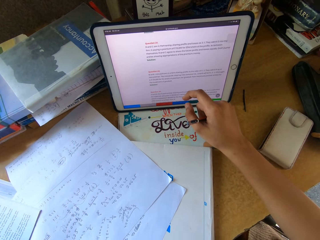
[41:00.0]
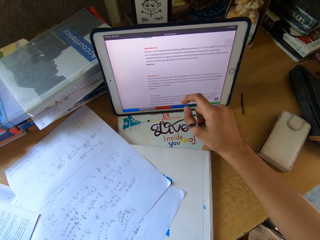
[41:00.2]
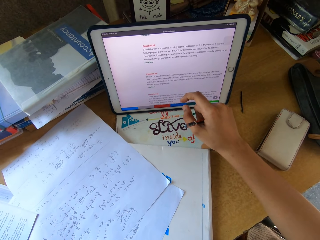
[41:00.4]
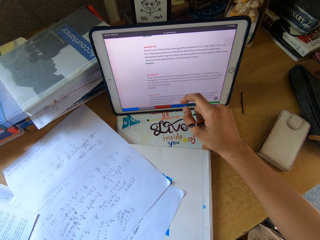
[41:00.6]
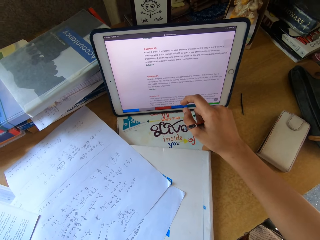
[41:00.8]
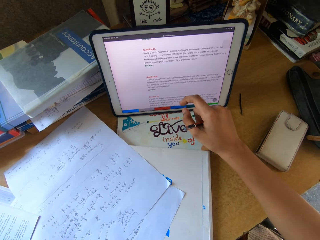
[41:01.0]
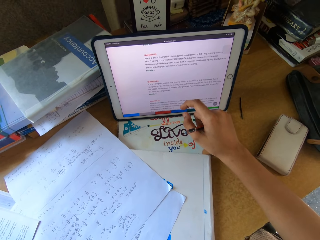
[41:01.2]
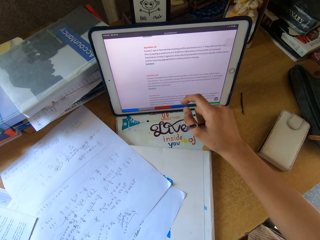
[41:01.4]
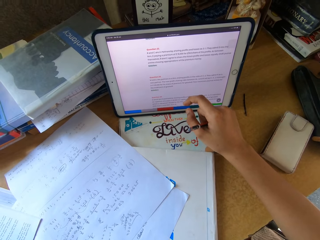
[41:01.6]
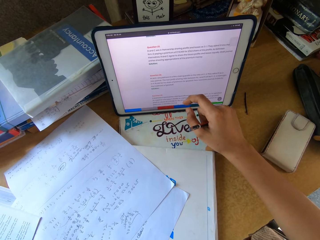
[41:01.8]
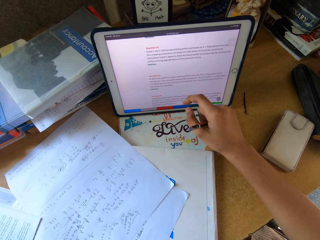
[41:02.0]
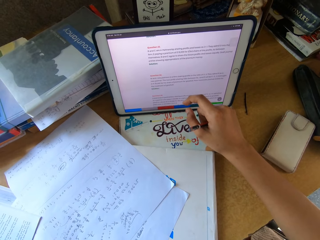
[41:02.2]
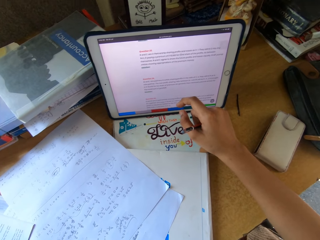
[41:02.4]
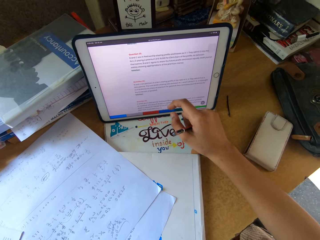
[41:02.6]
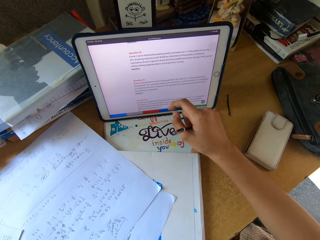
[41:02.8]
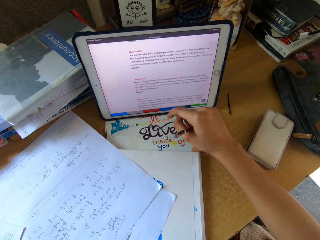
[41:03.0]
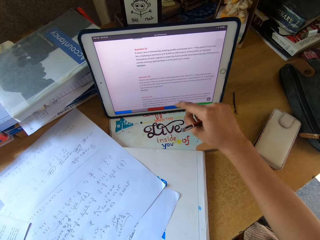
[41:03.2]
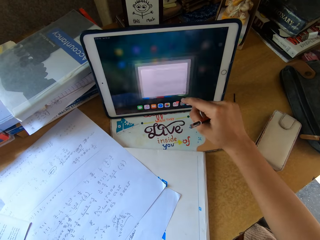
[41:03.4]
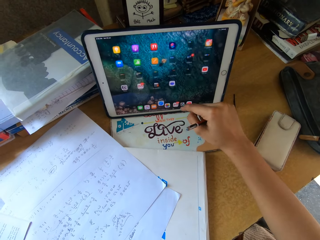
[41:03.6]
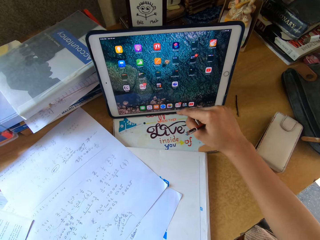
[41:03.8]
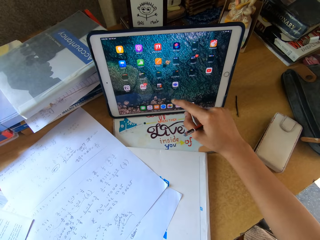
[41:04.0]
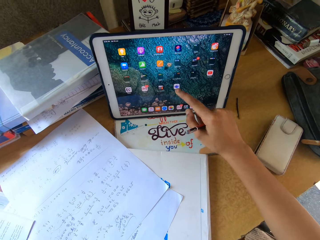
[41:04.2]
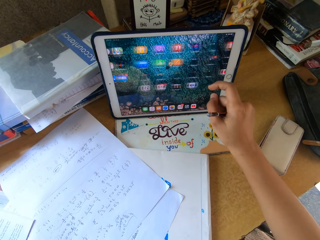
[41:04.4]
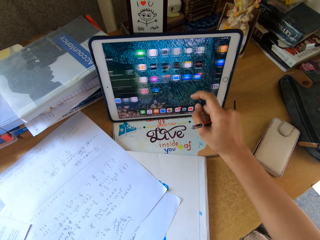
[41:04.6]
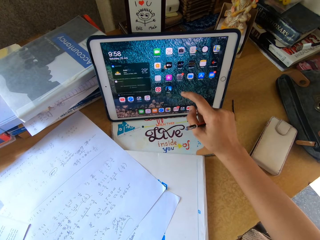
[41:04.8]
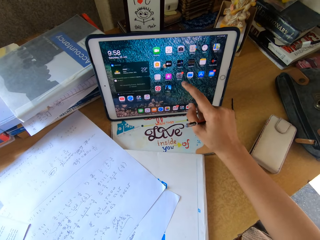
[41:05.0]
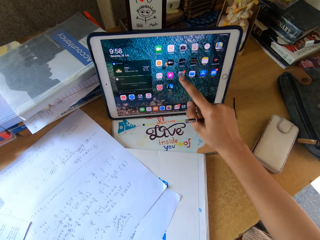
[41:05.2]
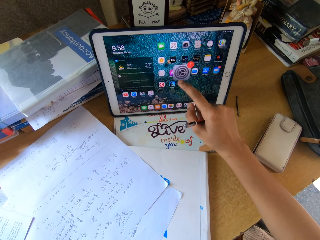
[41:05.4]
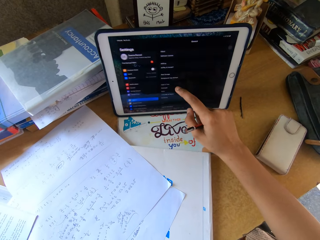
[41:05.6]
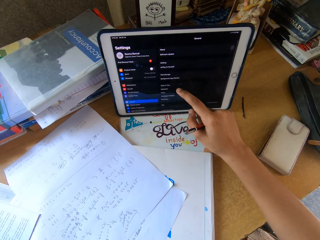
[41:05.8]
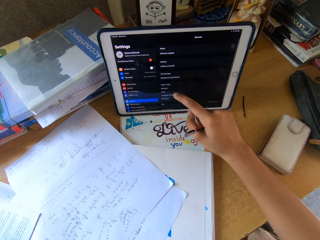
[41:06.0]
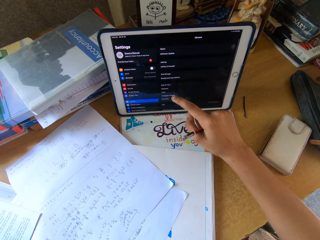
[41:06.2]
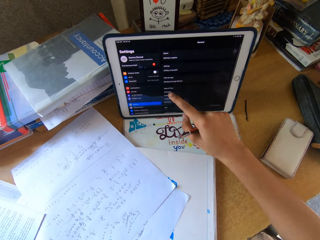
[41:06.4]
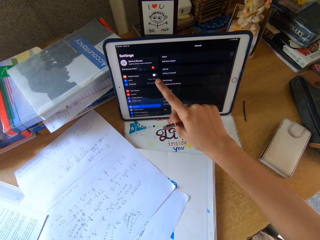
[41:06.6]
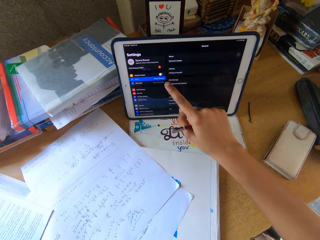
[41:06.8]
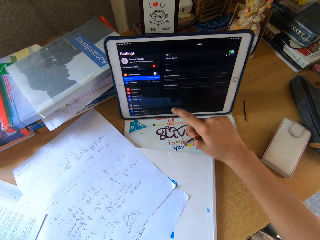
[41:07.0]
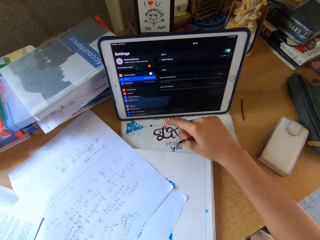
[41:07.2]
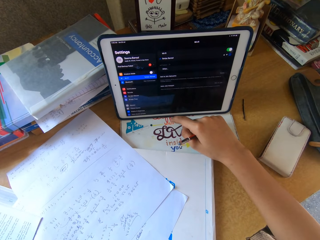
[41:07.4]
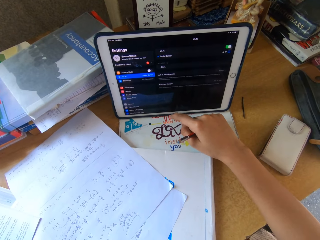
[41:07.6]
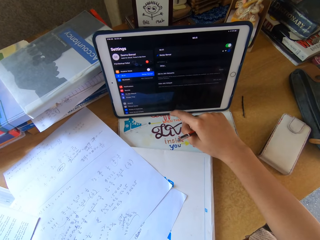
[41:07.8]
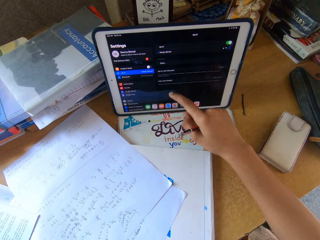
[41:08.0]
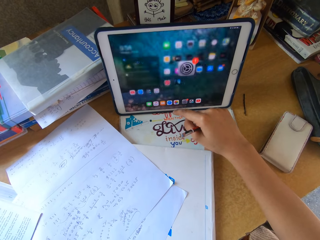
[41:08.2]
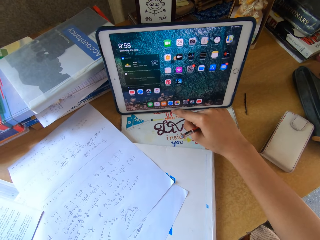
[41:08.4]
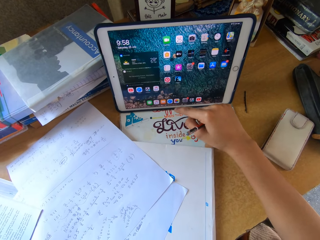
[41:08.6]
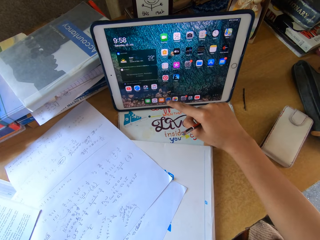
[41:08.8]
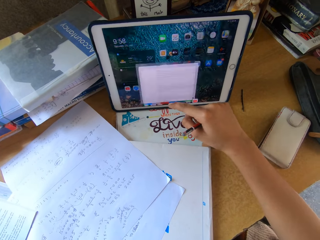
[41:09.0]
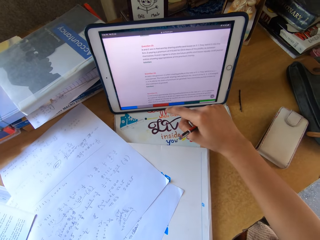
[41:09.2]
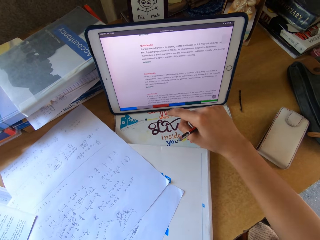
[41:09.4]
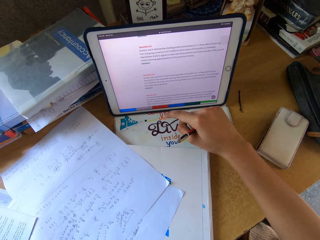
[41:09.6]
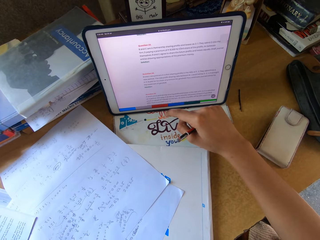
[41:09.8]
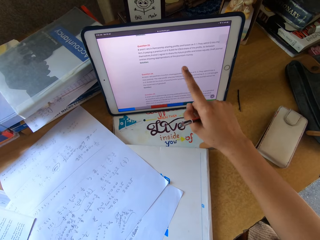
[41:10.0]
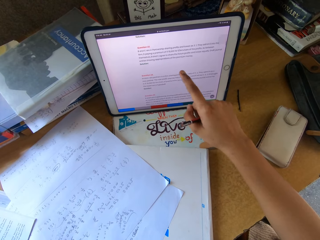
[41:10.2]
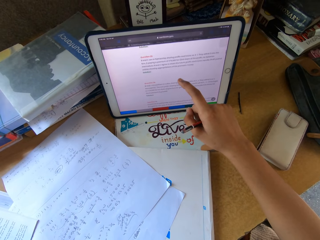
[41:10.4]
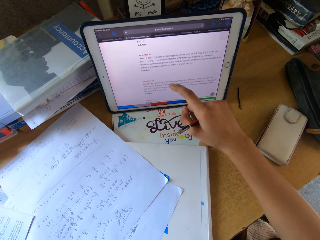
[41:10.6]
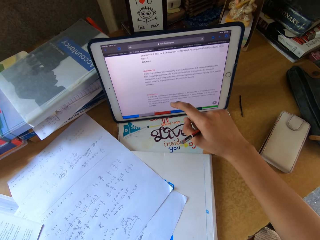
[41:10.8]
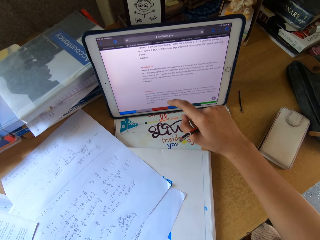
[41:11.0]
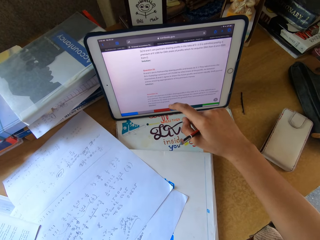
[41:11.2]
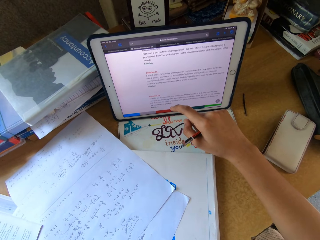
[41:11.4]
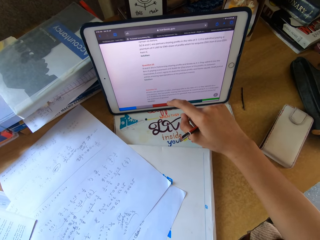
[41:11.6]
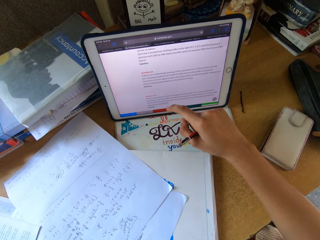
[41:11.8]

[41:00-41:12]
The camera wearer sings. They scroll on the cellphone.

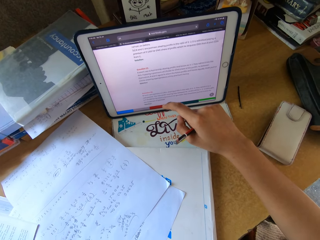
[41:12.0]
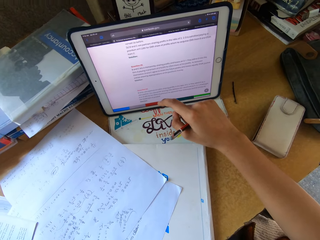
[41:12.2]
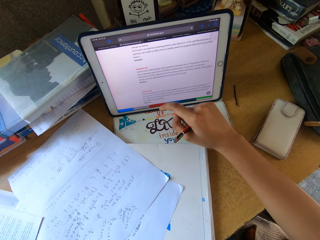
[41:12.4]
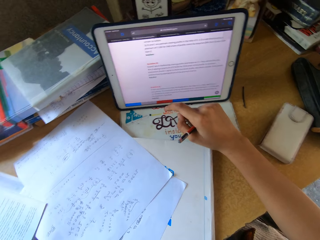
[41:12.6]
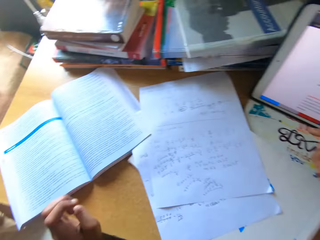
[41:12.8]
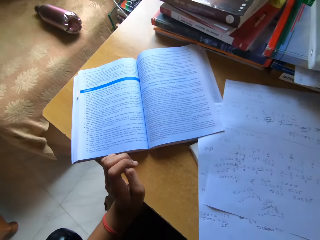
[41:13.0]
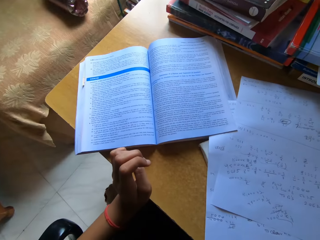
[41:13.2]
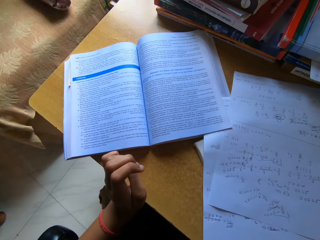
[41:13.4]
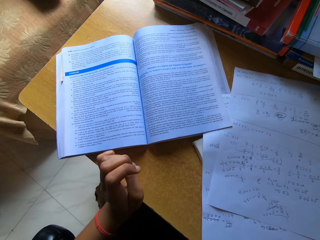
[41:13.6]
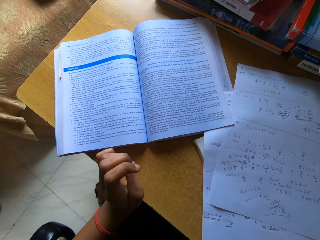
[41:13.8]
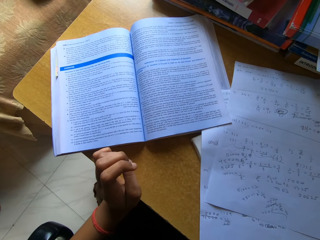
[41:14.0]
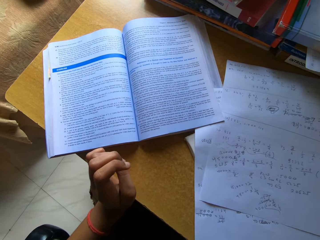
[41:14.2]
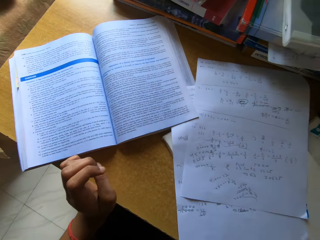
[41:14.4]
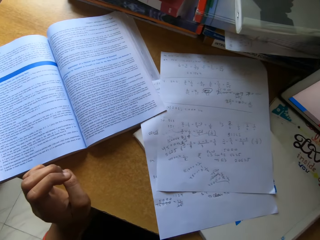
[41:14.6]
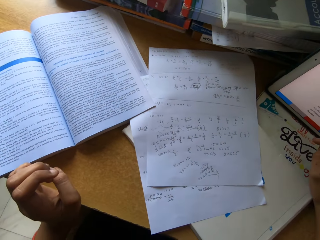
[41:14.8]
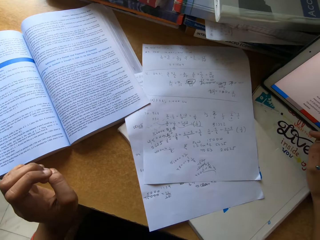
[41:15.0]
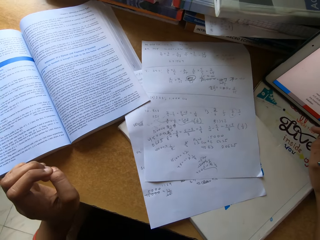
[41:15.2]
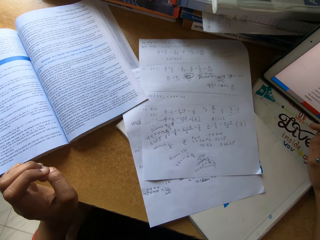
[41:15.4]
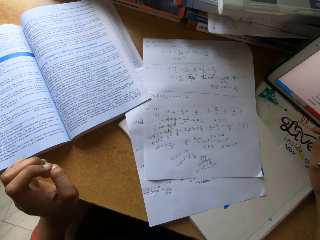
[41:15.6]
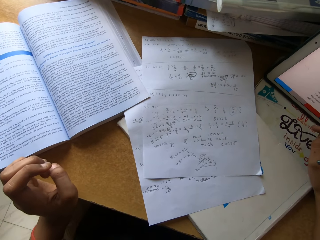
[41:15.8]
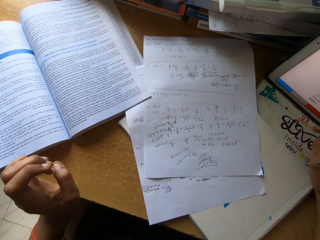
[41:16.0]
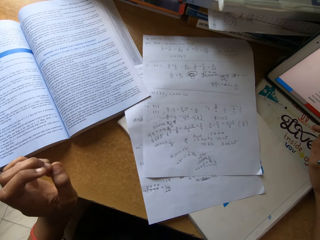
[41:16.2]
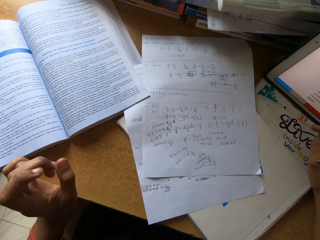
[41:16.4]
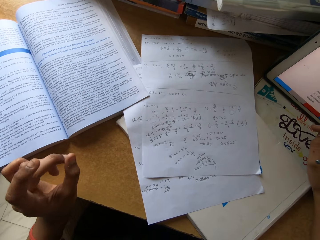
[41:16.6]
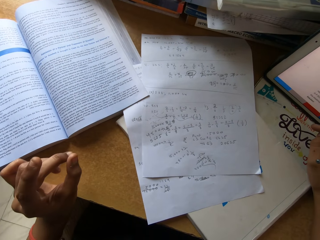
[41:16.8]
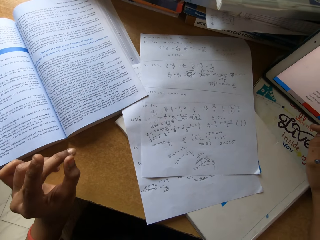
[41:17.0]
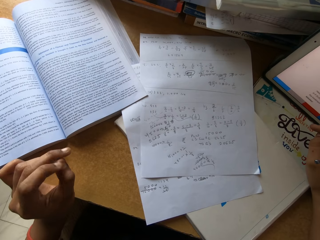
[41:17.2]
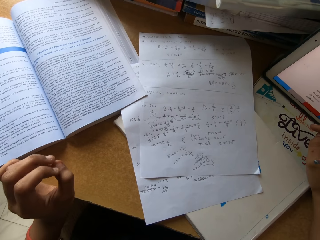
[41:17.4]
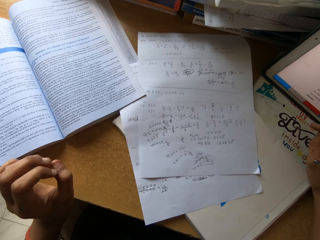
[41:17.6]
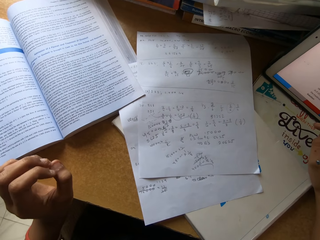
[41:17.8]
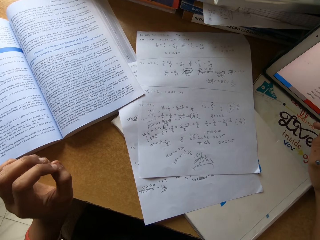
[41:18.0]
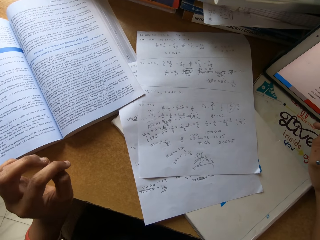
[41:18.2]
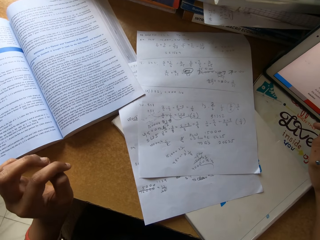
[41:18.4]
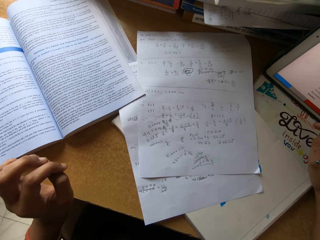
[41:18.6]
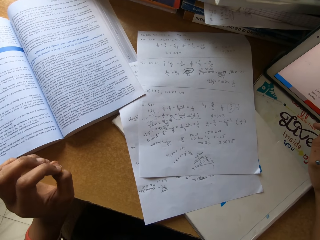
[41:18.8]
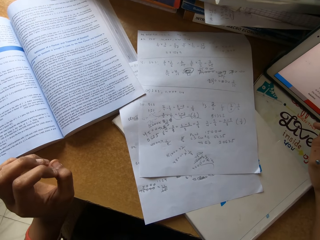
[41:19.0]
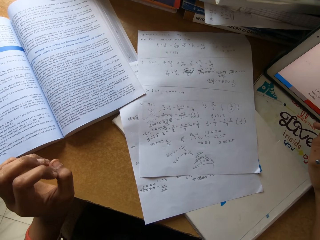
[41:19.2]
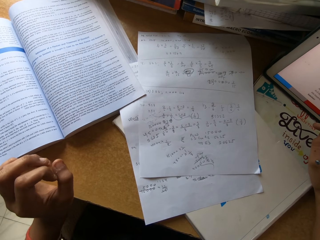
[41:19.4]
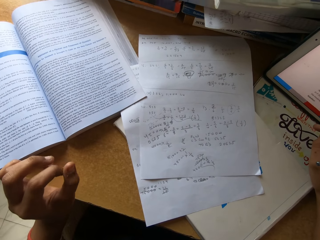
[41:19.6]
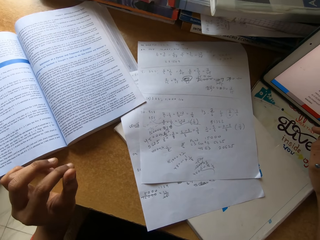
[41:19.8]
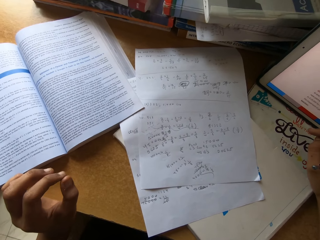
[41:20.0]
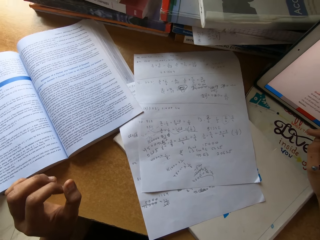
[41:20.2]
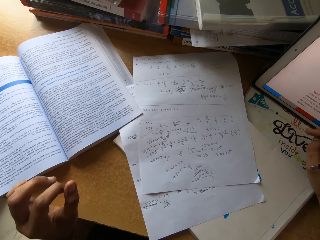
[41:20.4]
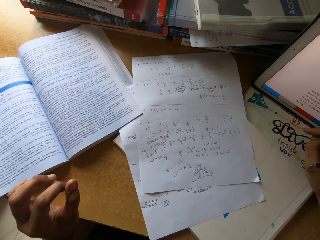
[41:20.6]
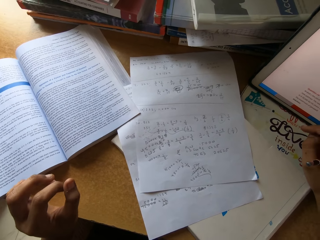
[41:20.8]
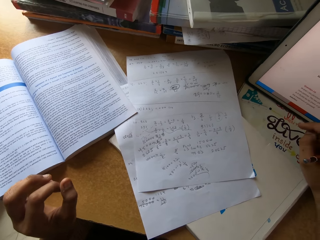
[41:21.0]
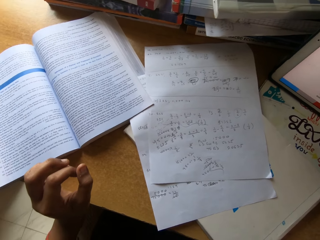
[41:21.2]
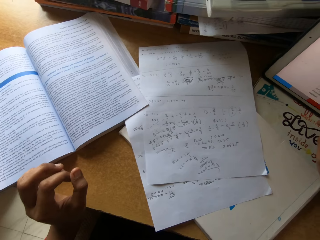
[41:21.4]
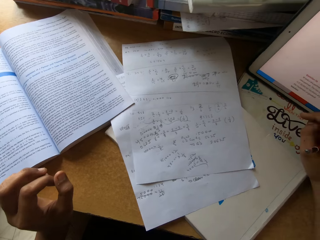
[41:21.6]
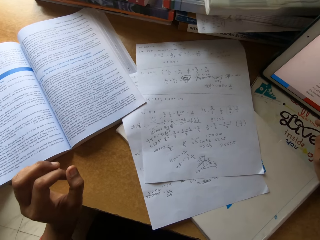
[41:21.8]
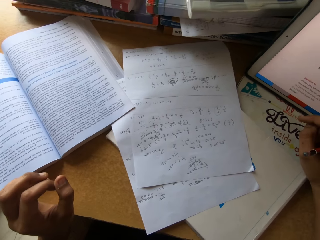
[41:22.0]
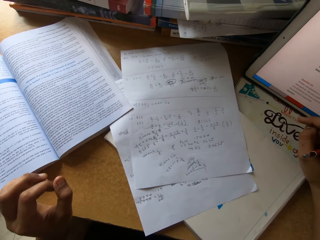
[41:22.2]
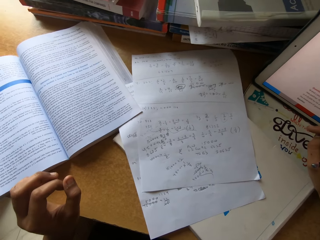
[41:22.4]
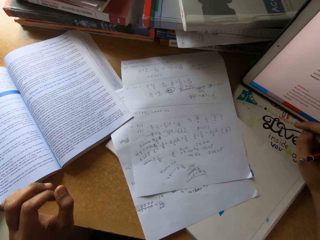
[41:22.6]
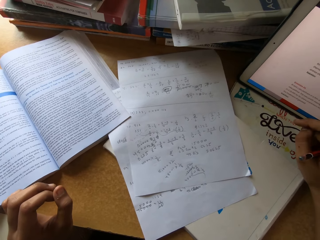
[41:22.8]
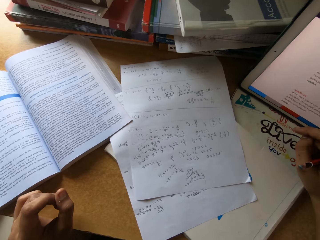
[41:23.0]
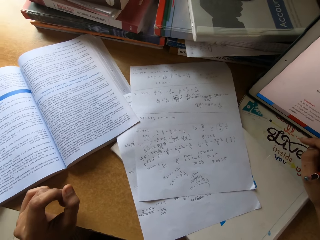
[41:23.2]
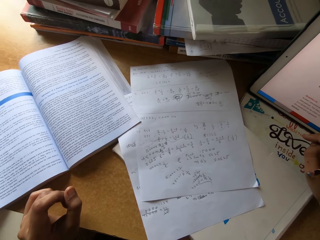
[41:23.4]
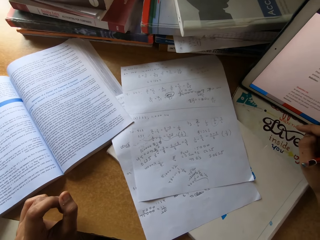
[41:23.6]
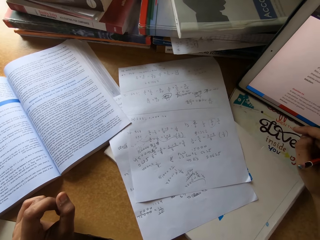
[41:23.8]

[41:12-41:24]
The camera wearer stares at the book on top of the table.
